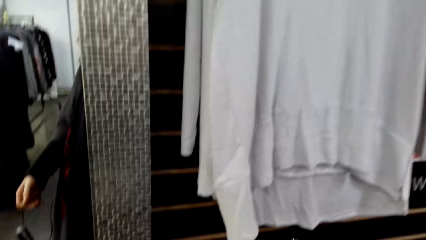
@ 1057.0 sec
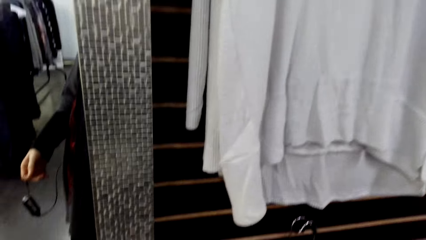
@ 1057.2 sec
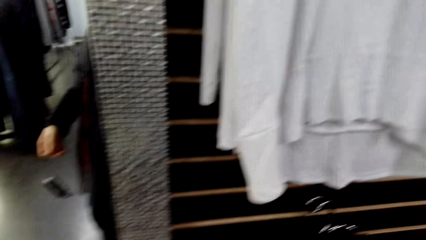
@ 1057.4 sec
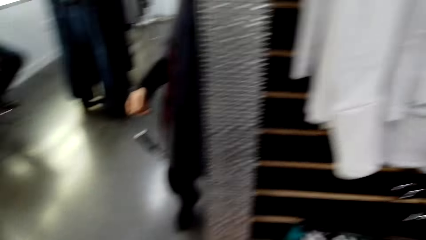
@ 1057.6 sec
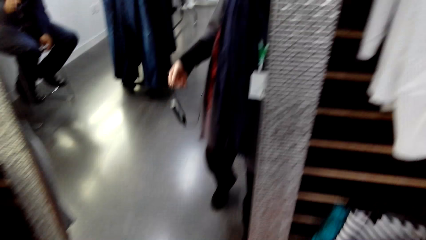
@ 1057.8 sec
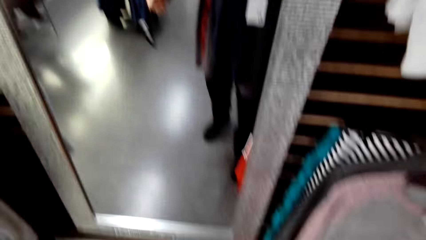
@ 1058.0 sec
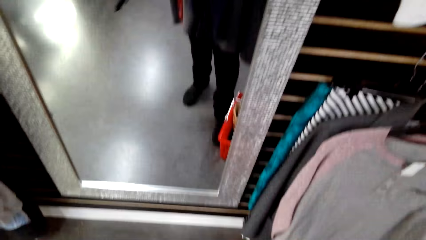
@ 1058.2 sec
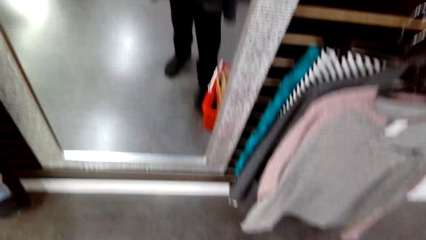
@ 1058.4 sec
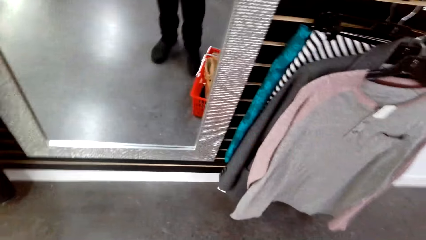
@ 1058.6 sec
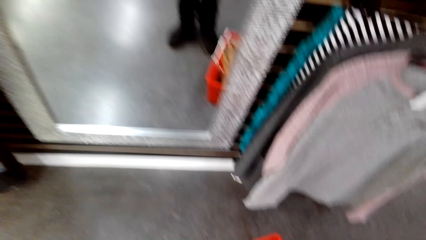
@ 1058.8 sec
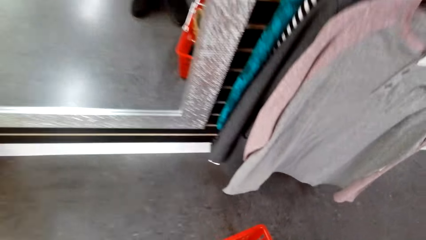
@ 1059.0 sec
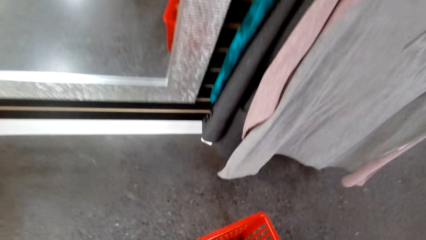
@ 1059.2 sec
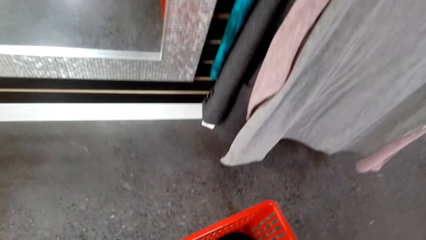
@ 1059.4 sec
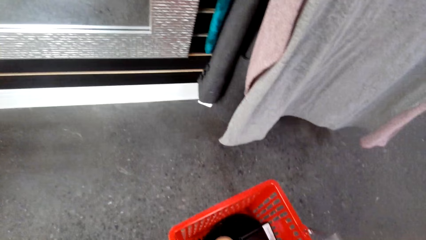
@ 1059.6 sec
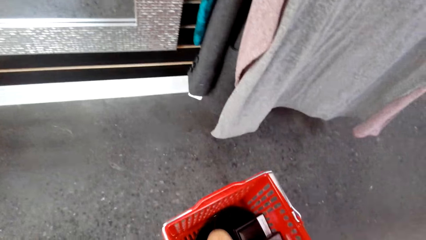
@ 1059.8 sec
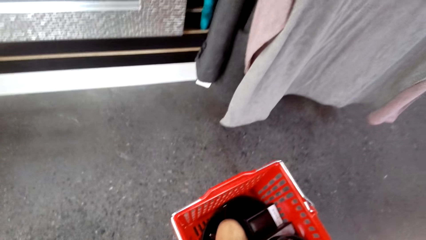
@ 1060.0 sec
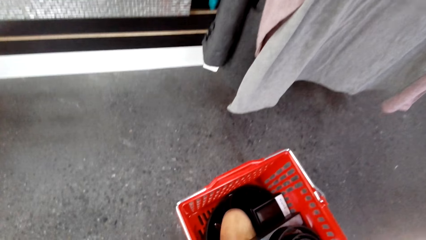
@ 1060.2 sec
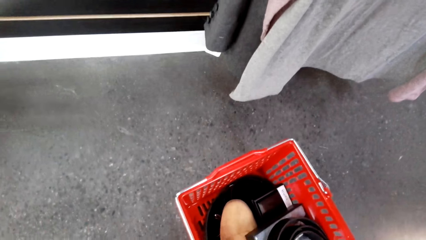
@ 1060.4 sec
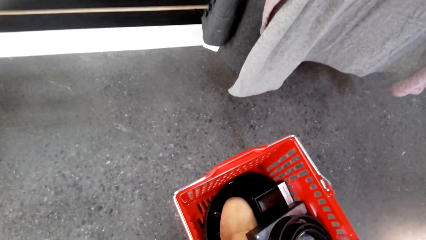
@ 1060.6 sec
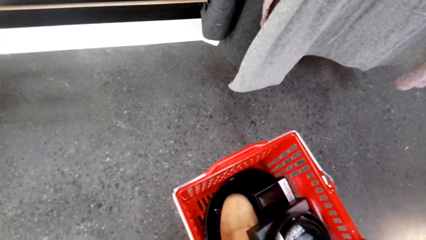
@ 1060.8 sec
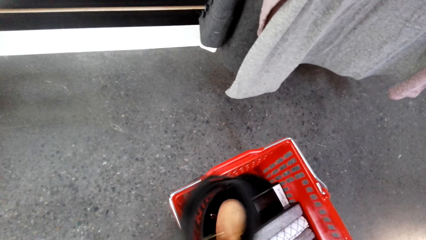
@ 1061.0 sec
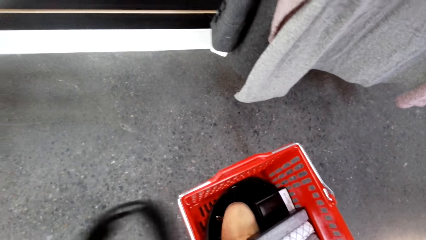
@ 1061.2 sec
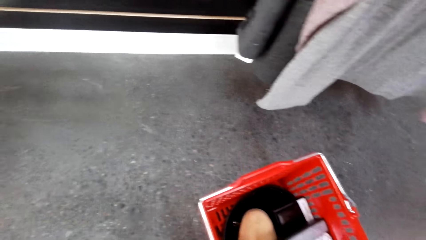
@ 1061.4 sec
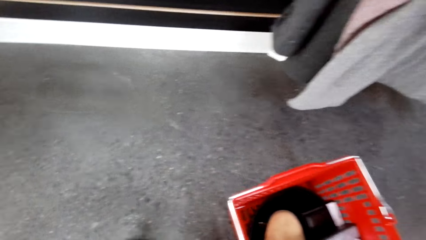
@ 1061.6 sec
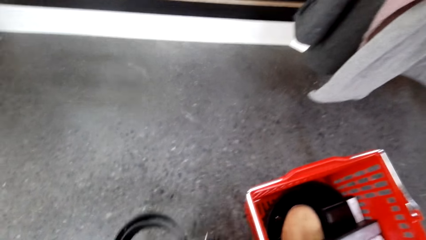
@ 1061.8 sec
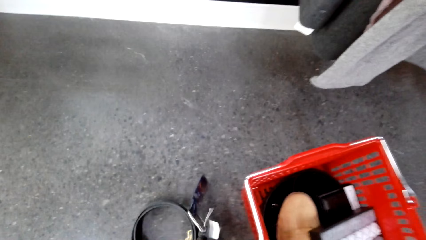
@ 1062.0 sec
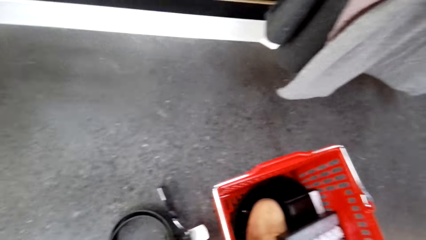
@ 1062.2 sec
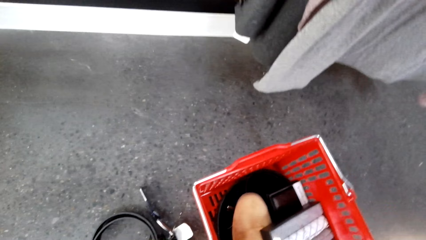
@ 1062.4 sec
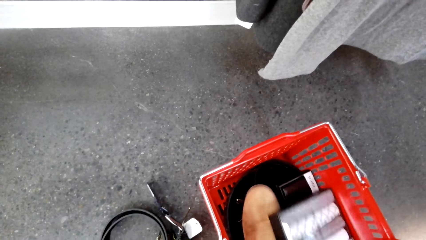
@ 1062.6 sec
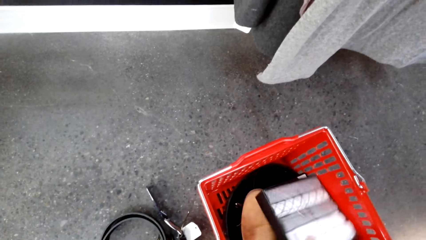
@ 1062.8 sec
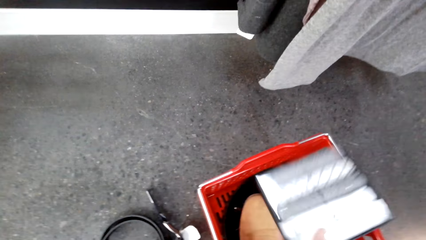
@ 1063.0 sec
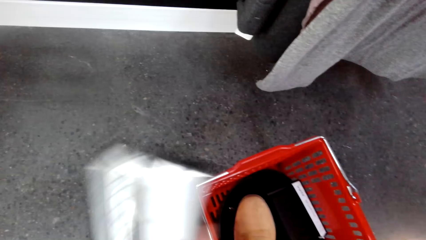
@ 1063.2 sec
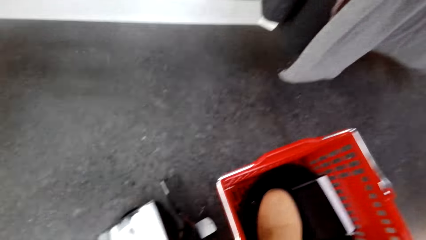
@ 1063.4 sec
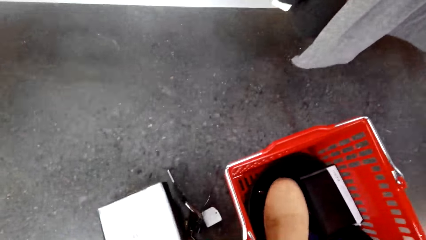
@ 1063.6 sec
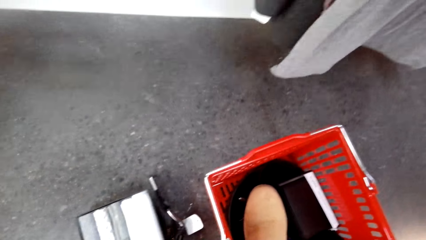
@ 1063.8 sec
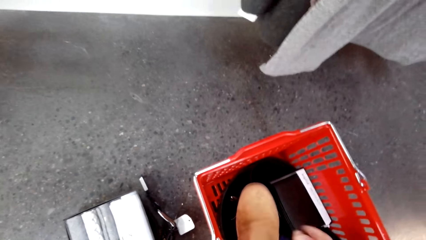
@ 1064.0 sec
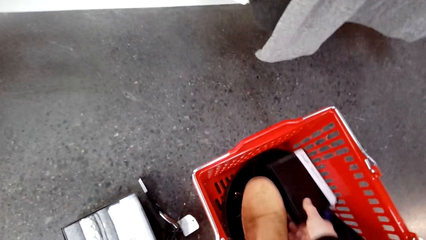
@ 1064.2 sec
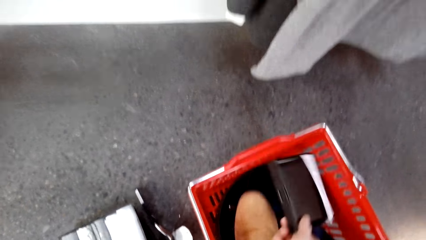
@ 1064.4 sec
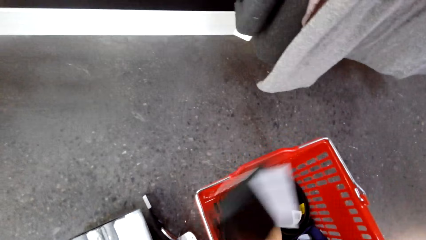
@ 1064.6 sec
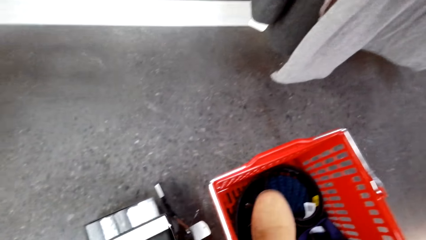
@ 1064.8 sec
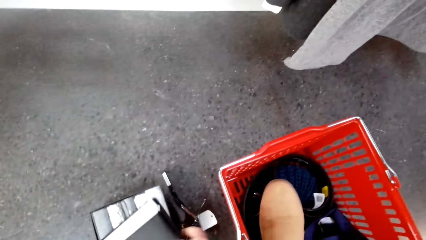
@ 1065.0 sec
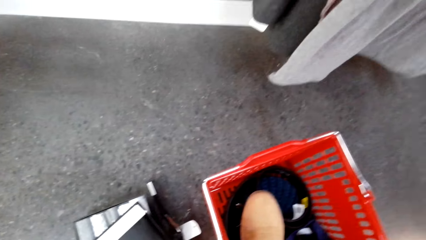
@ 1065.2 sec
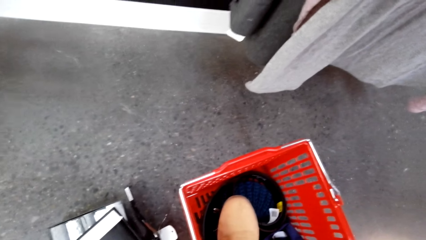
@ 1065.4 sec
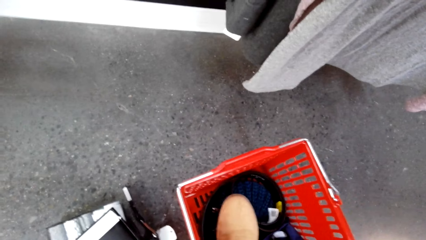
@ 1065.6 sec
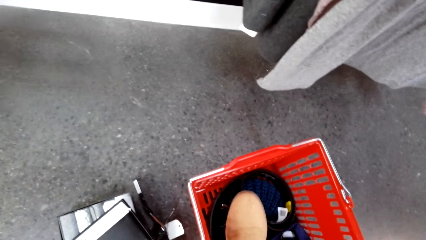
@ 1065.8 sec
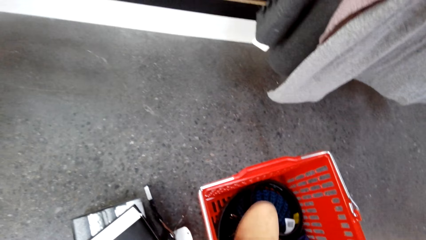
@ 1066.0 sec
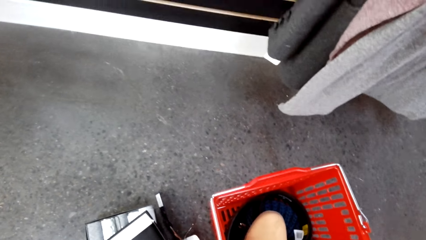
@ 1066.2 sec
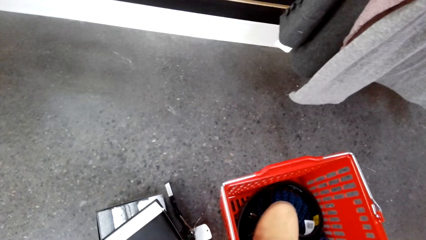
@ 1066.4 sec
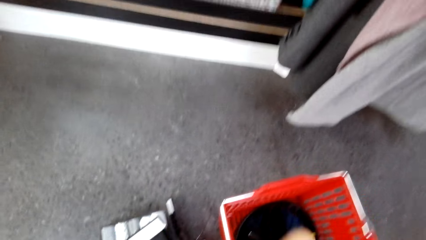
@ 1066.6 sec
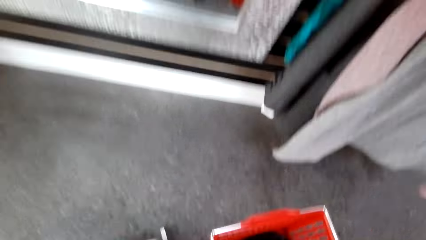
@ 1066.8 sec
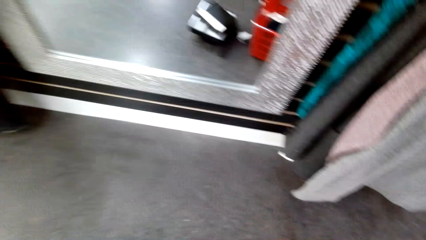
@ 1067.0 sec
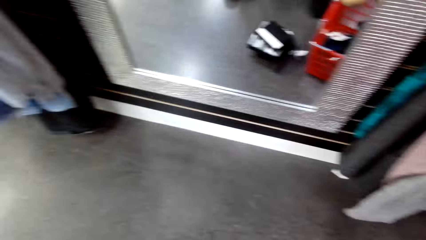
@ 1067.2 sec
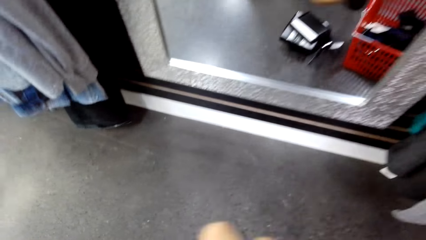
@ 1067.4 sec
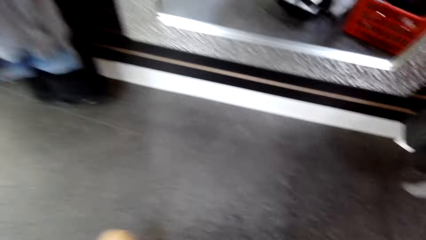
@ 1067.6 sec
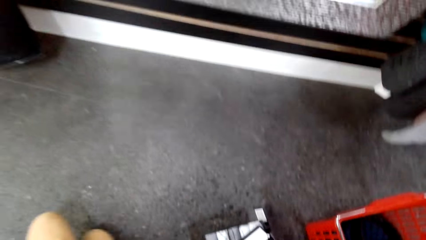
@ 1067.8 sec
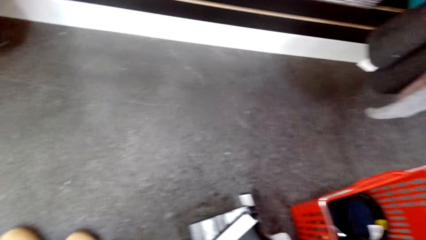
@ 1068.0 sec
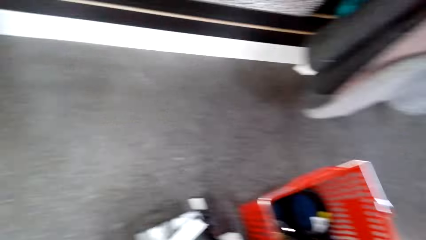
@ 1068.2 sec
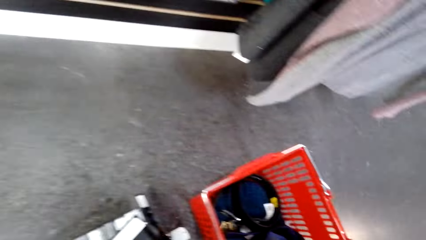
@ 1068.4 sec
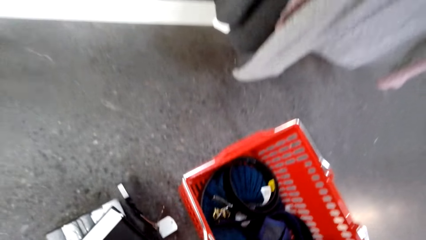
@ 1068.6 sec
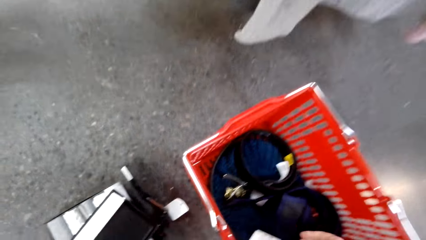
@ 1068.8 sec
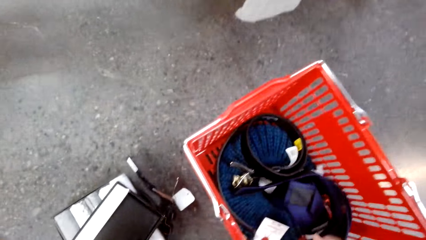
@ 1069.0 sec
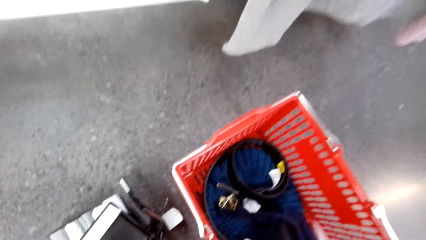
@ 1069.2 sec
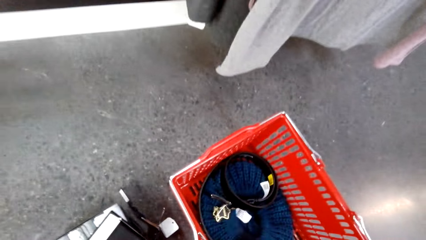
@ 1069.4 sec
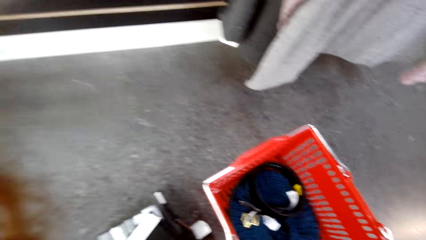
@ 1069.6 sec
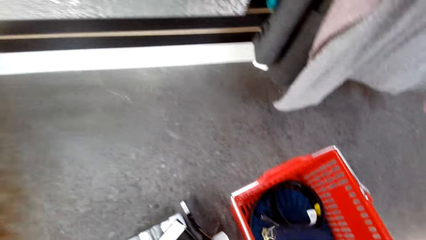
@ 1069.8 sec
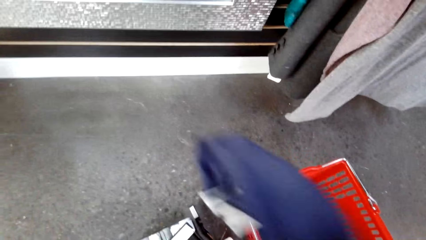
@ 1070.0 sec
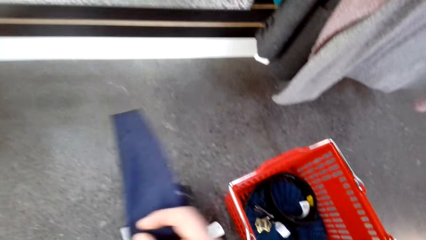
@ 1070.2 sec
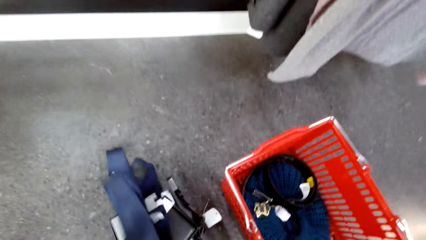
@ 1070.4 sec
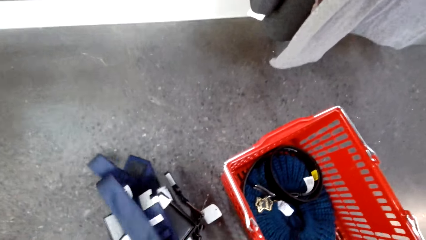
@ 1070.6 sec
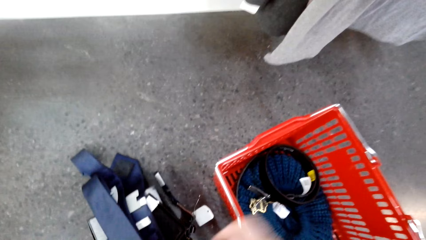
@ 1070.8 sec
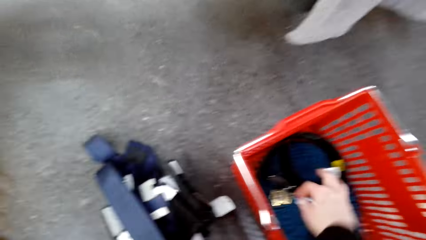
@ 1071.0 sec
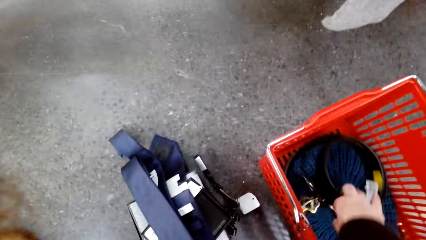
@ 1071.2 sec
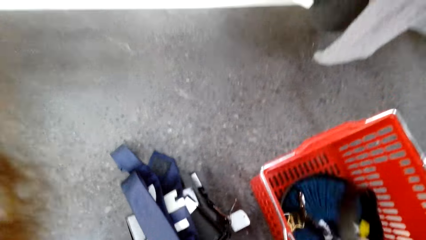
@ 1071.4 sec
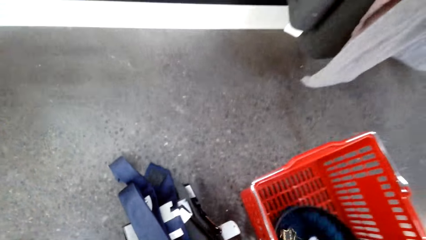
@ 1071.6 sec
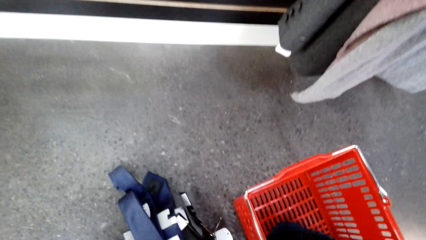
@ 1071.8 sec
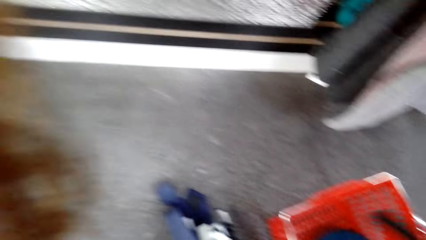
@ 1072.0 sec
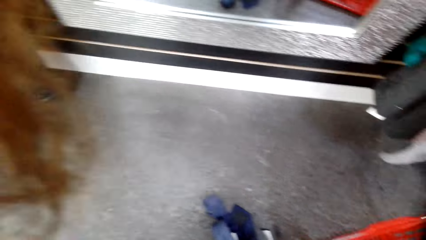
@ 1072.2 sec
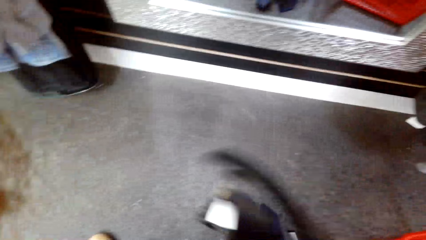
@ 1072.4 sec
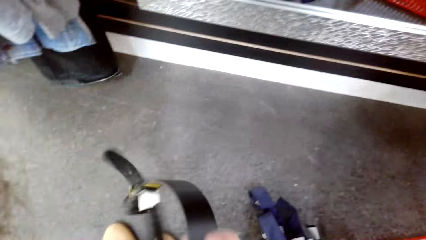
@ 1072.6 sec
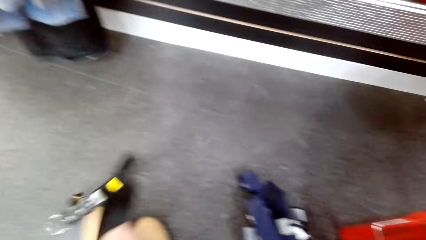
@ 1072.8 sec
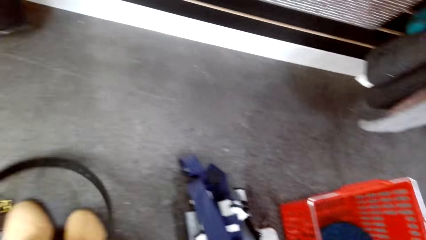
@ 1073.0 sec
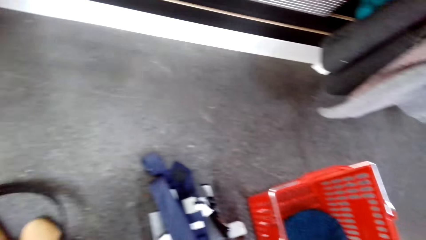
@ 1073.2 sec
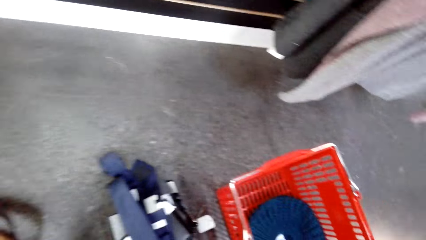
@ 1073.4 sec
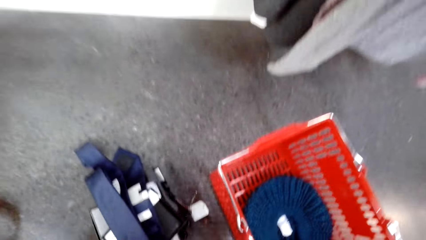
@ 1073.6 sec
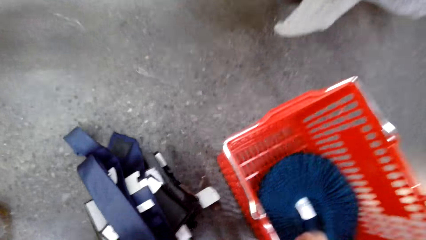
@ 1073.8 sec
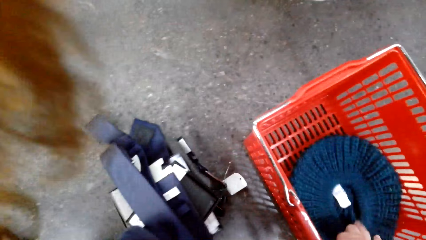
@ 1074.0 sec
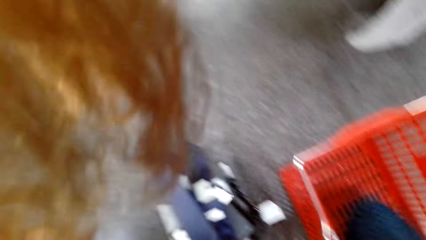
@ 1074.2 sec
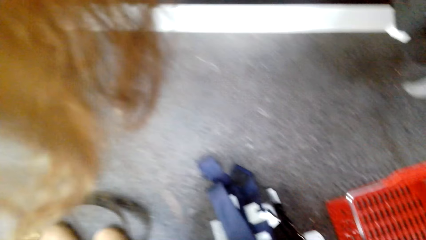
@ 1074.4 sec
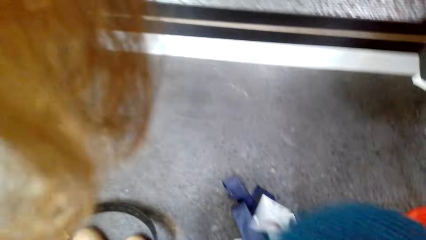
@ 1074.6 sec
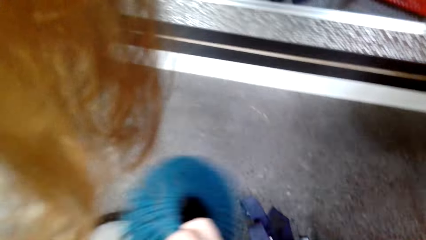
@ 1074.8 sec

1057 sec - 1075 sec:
The camera wearer walks around in the clothing store. They hang a cloth on the hanger stand. They walk around in the clothing store. They pick up a belt from a shopping basket. They place the belt on the floor. They hold a pack of something in the store. They take out clothes from the basket. They place the pack of something on the floor. They place the pack of something on the floor. They stand in the store. They place a tie on the floor. They pick up the belt from the shopping basket. They place the belt on the floor. They pick up a hat from the shopping basket.
